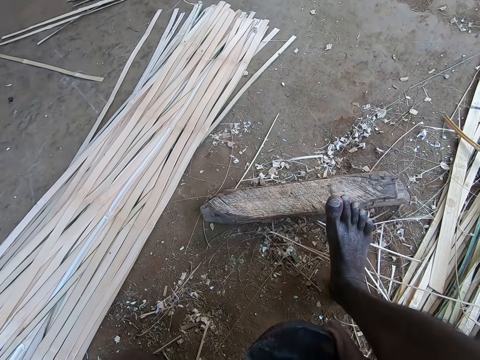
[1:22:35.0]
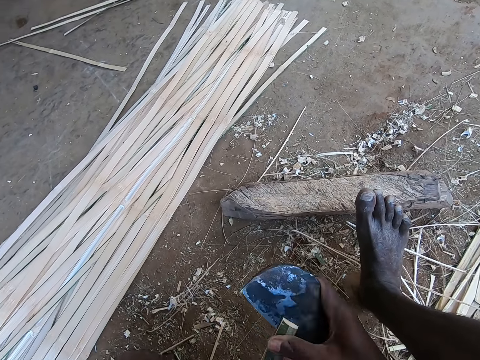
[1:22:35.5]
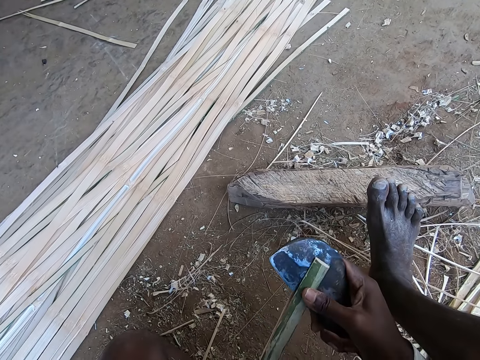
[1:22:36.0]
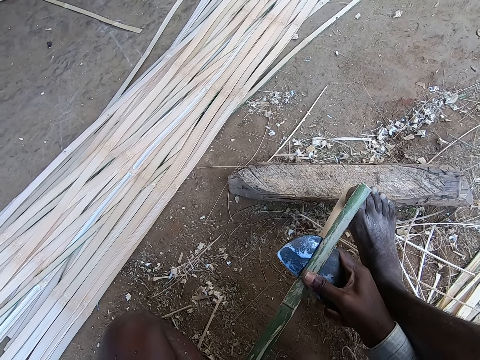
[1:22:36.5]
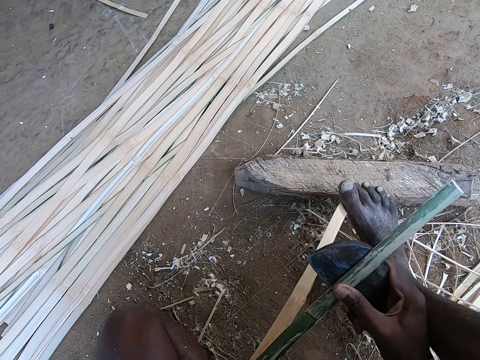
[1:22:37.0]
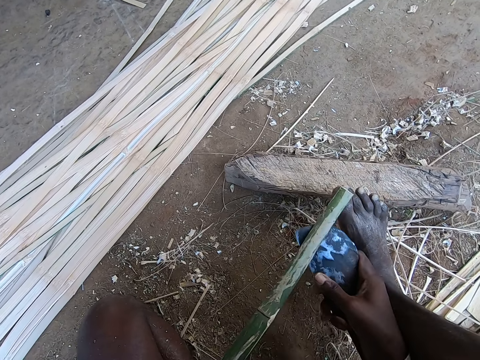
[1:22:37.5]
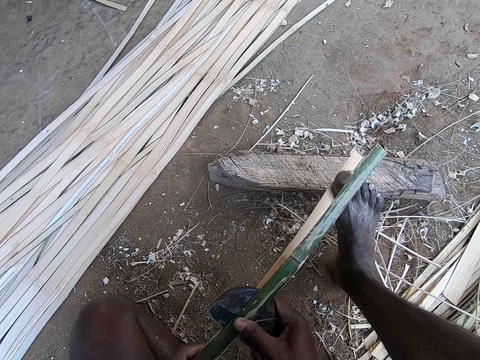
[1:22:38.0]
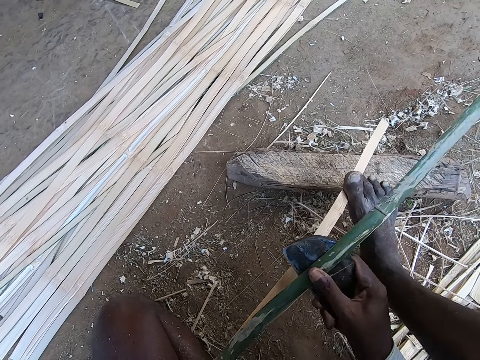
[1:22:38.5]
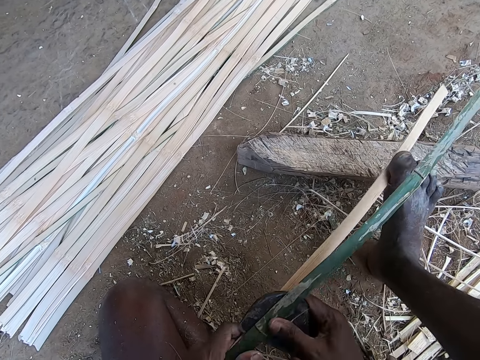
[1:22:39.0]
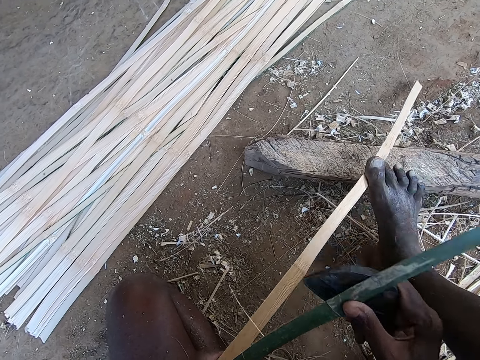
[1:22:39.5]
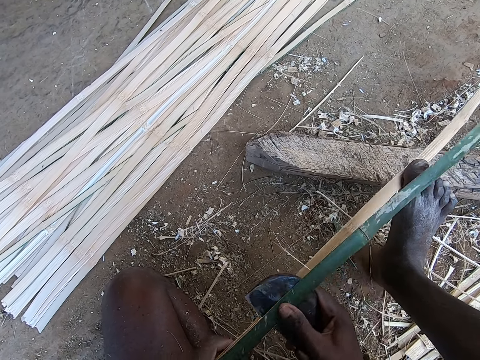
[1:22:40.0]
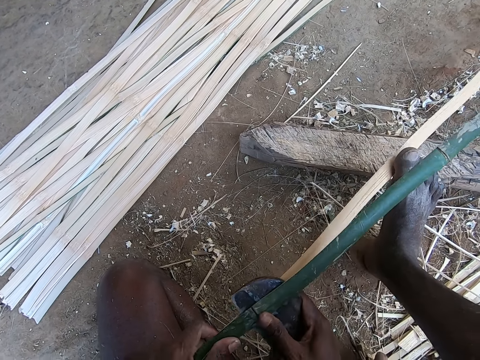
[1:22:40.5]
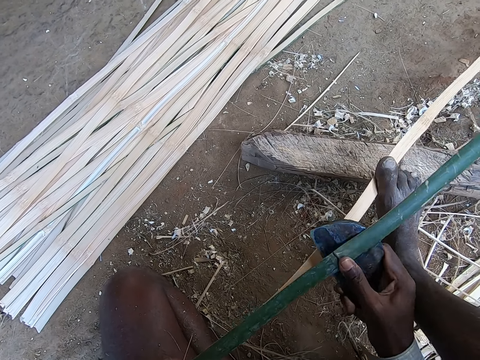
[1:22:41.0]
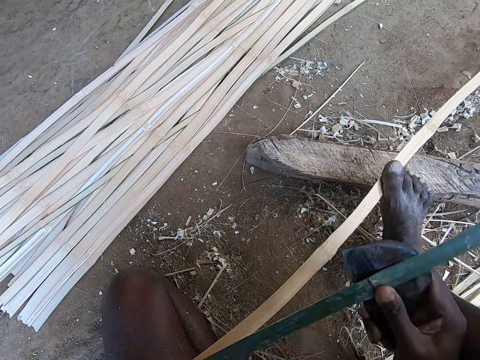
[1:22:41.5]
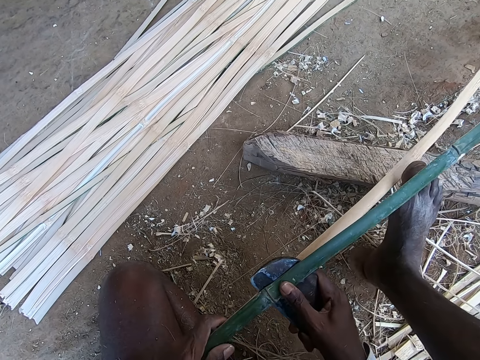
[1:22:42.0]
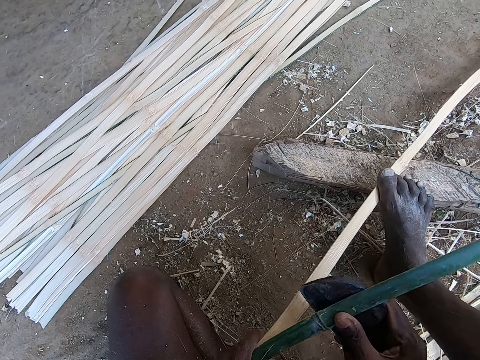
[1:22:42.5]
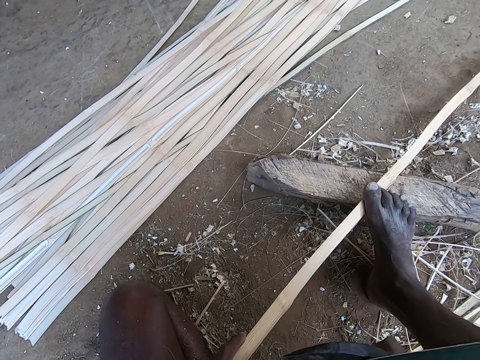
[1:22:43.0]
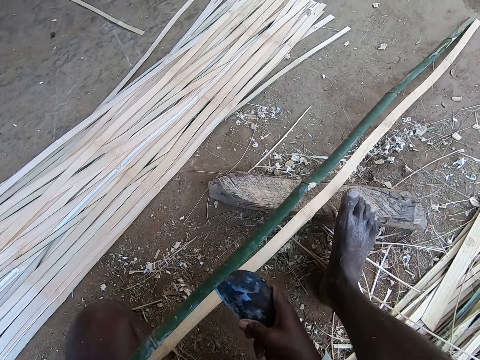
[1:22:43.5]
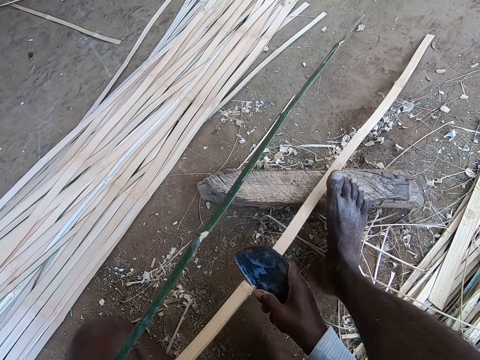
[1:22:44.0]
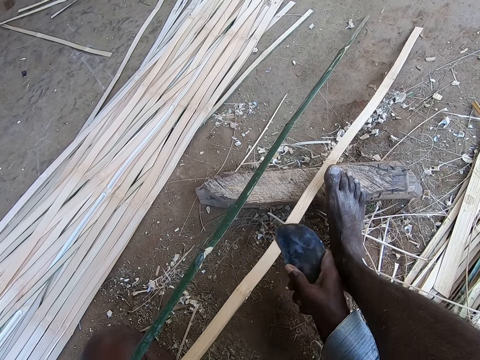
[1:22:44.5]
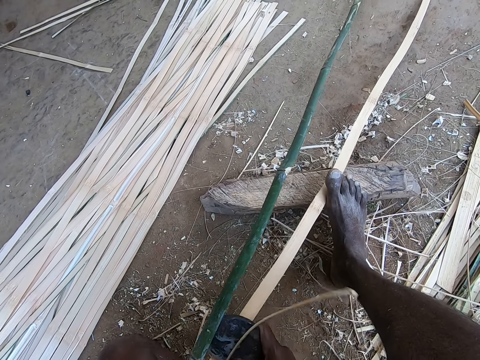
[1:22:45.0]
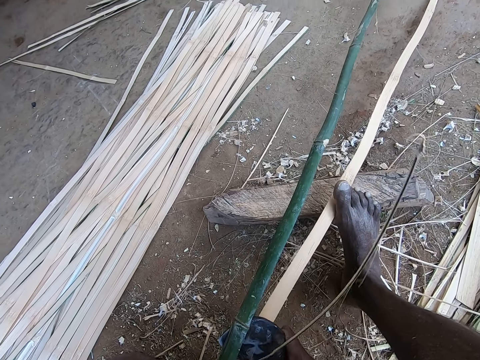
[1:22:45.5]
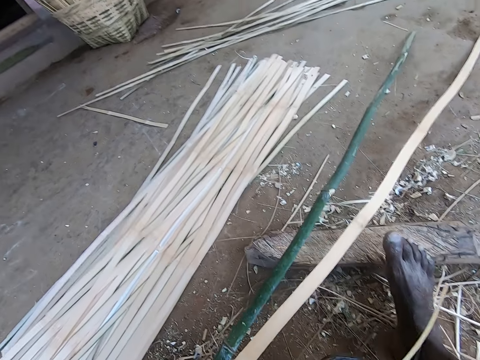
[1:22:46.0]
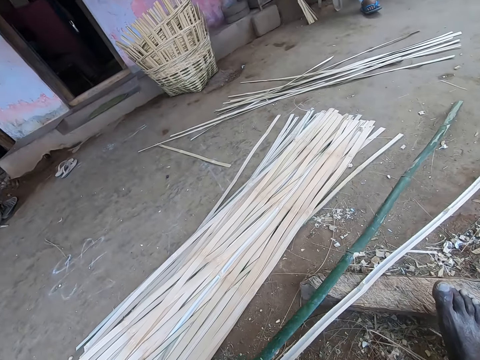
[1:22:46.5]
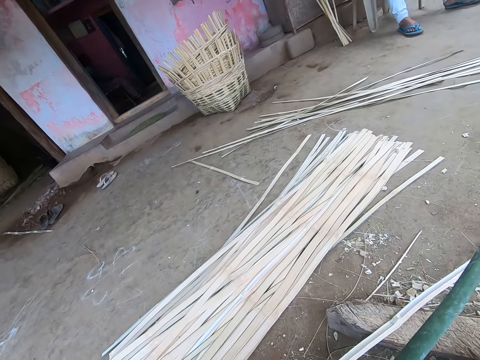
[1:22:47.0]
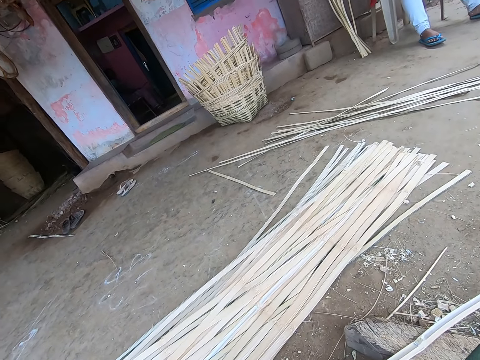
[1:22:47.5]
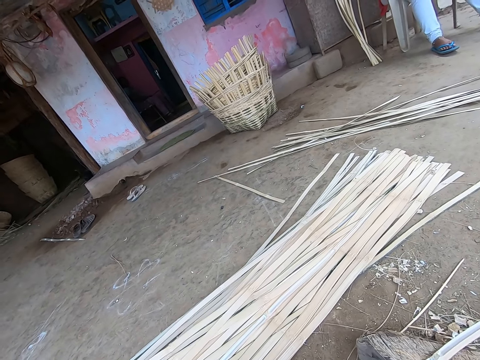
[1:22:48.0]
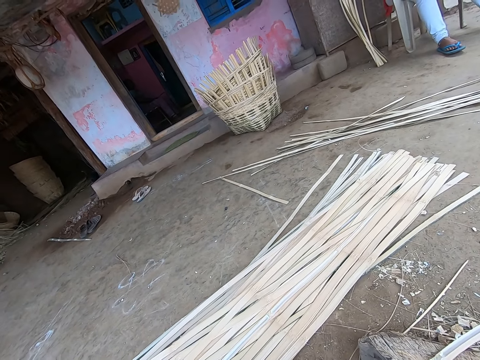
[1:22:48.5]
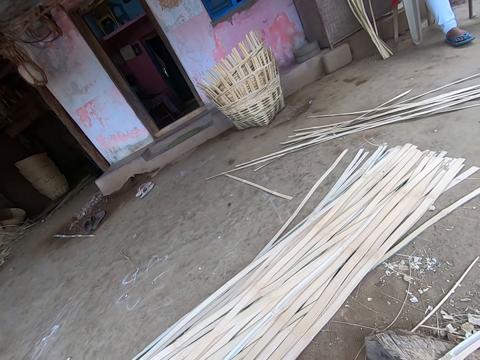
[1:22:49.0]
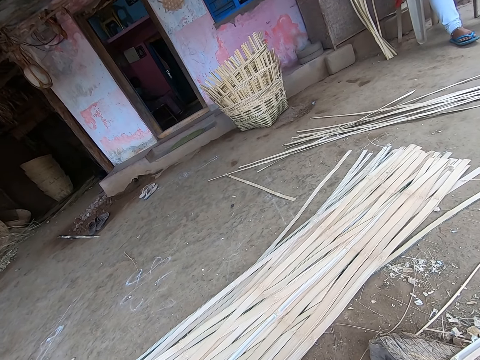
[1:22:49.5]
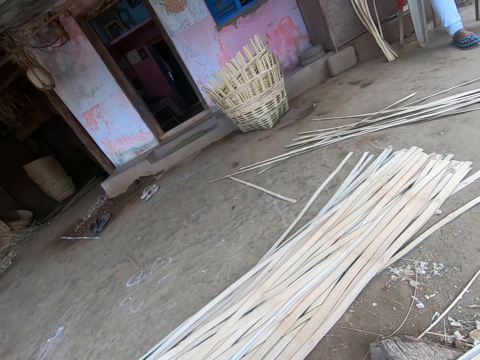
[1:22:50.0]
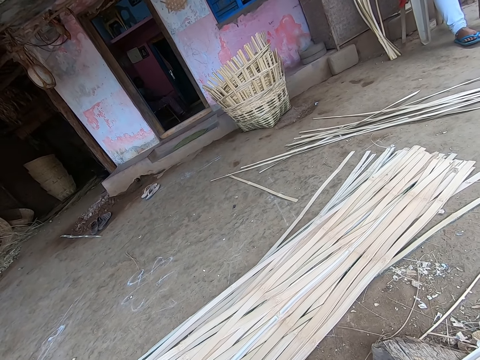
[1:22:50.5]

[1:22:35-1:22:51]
The camera wearer interacts with someone. He drops the wicker on the ground with his left hand.

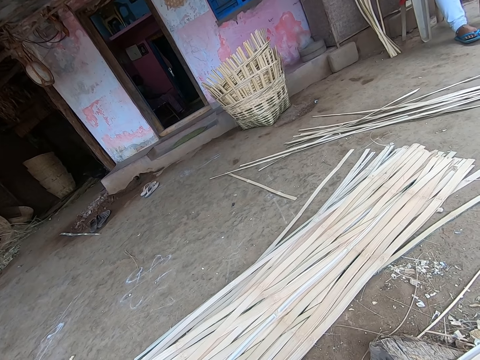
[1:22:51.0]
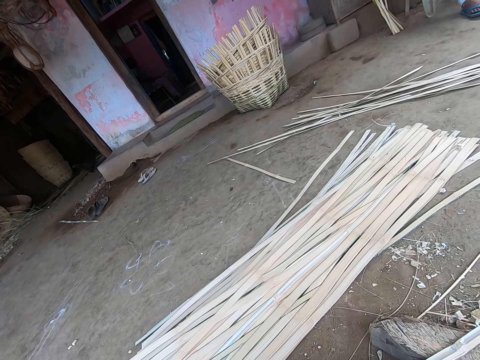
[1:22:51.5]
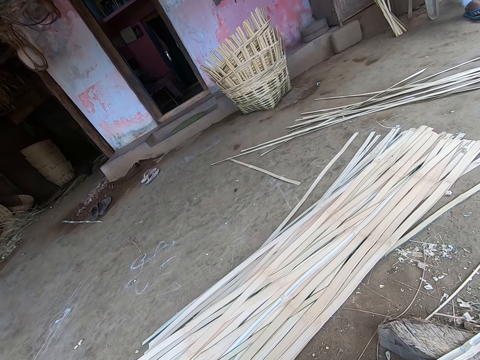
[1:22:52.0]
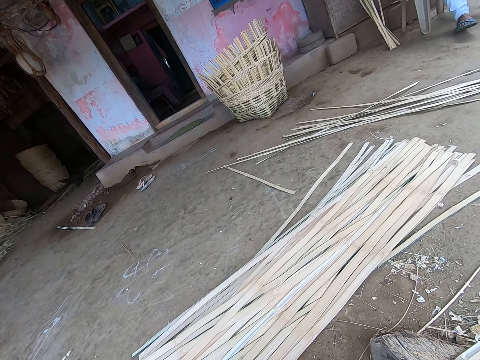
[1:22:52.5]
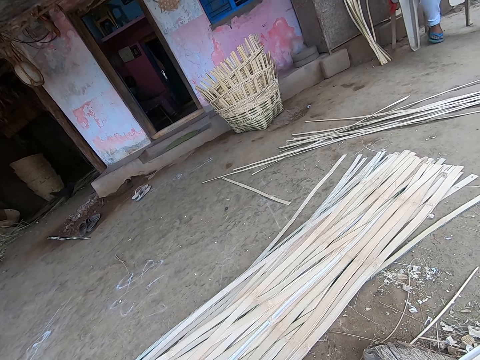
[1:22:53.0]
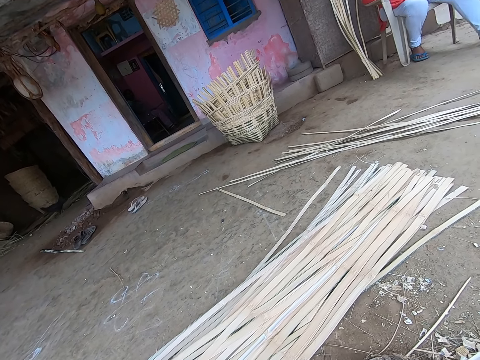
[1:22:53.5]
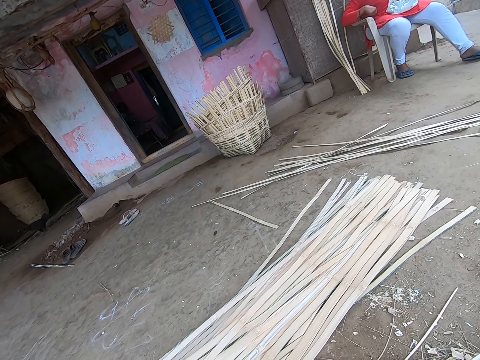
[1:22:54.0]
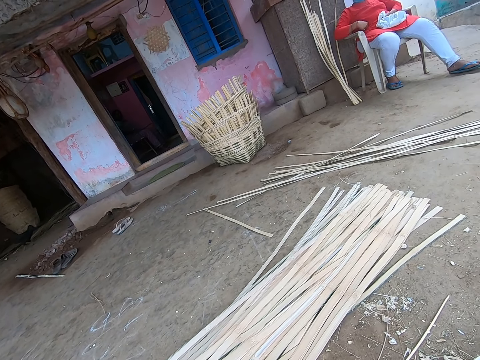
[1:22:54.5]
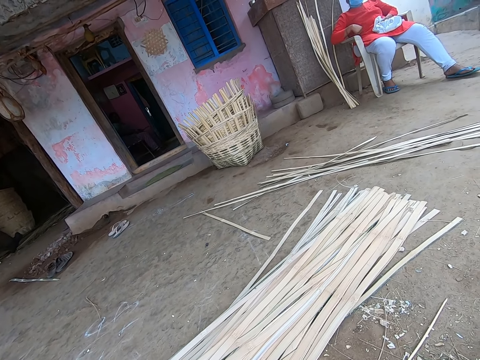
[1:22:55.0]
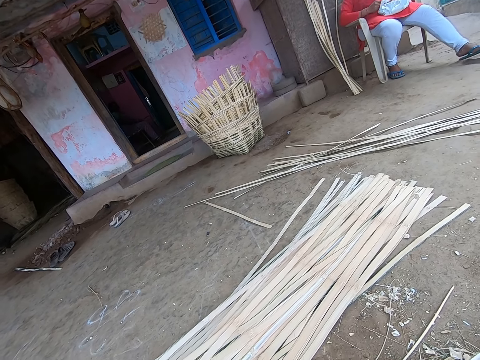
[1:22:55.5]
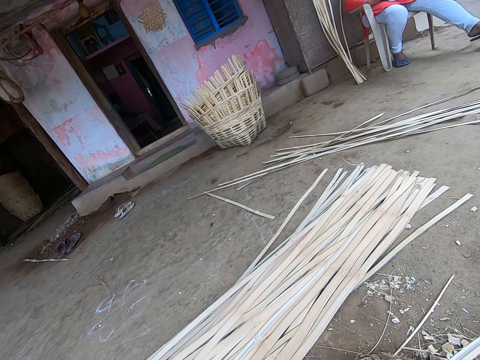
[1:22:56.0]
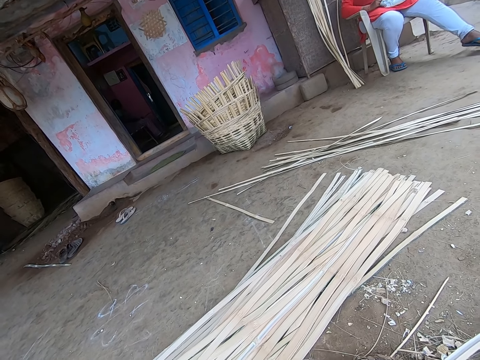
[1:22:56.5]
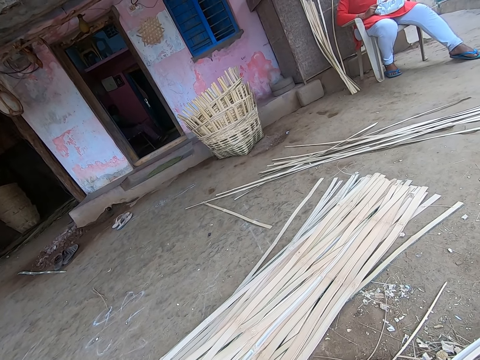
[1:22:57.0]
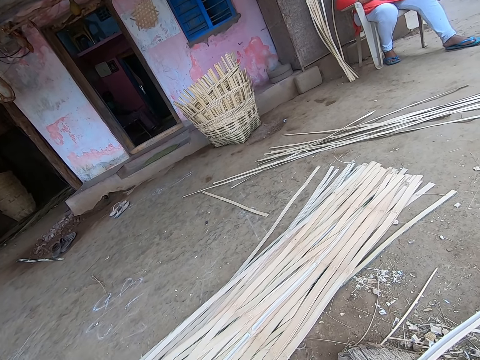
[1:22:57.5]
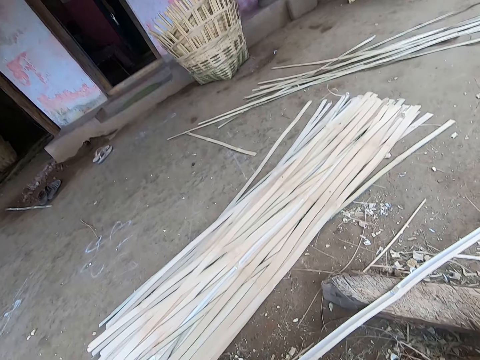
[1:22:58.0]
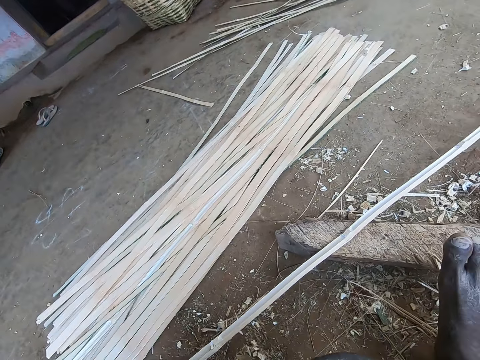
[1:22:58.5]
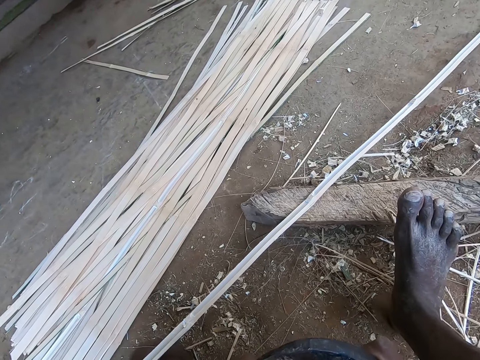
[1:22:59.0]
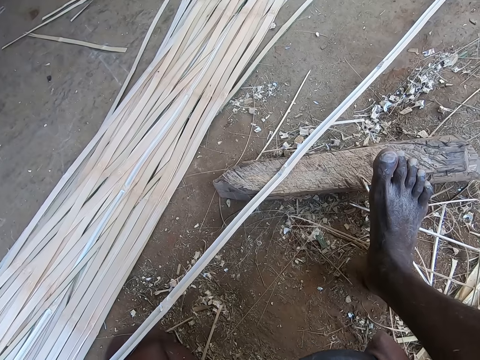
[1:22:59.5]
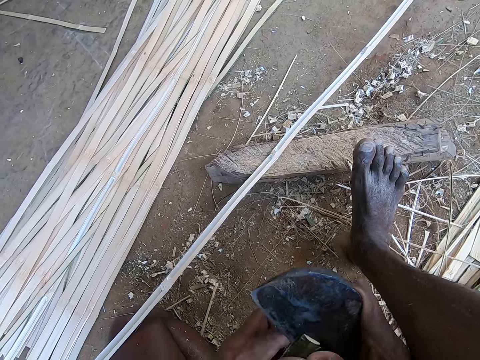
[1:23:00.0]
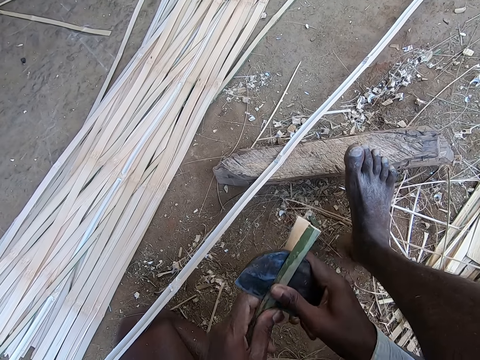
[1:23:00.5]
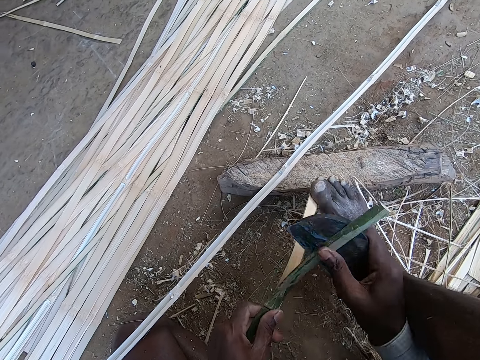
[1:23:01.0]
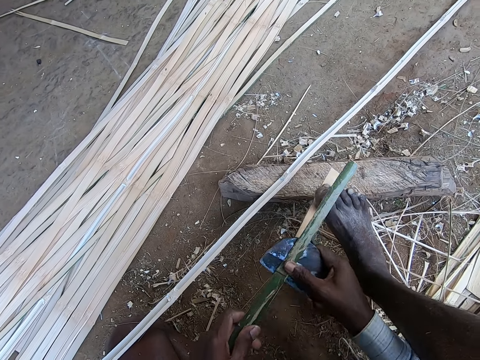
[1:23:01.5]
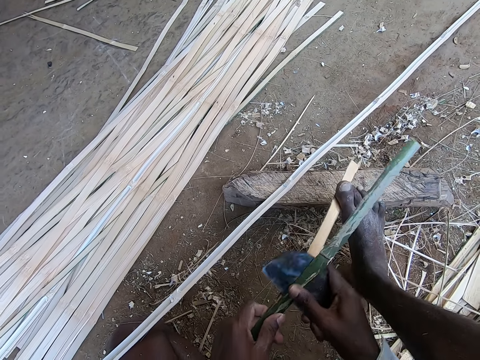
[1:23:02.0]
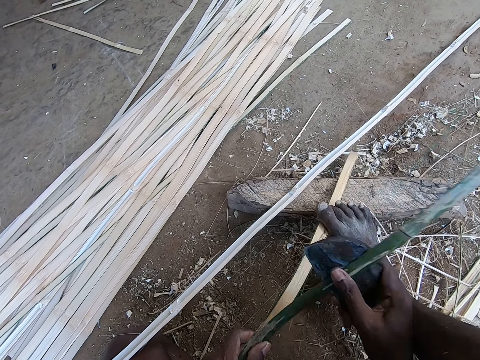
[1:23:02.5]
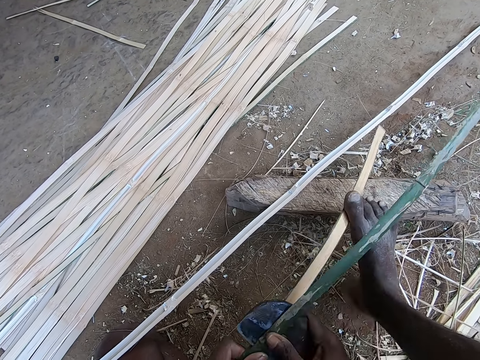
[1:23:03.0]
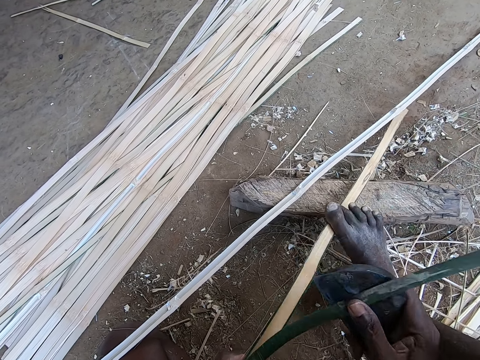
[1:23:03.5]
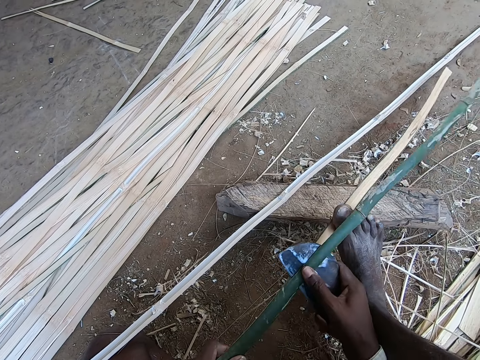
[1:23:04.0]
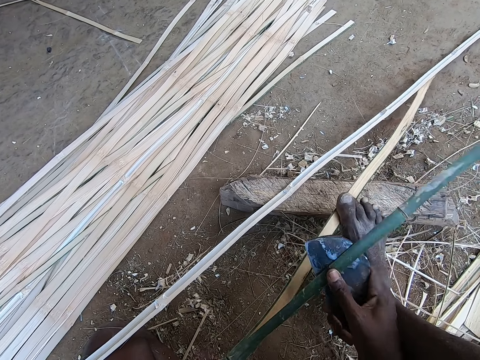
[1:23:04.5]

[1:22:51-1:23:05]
The camera wearer peels the wicker in his left hand with the kukri in his right hand. He pierces a bamboo strip.
